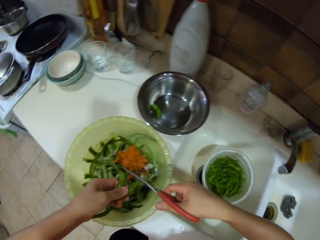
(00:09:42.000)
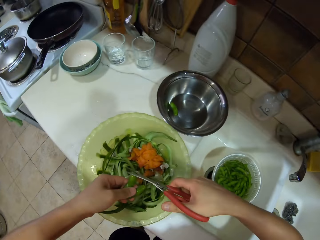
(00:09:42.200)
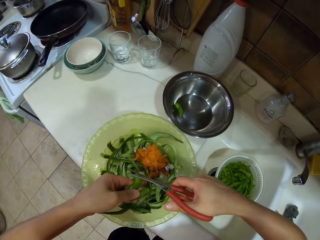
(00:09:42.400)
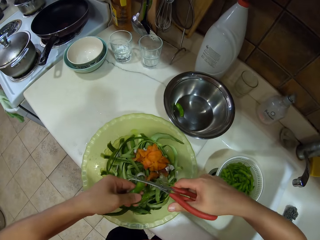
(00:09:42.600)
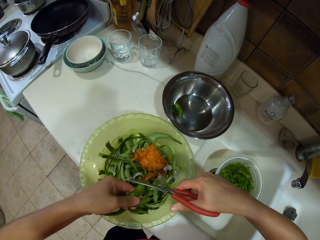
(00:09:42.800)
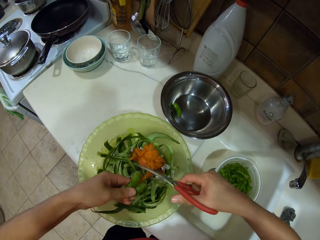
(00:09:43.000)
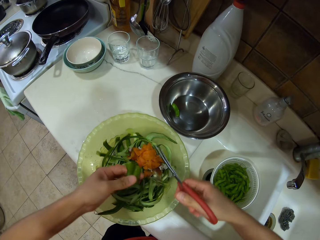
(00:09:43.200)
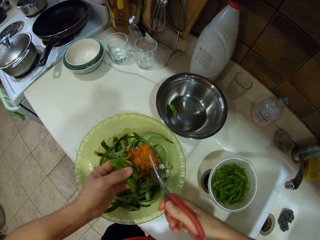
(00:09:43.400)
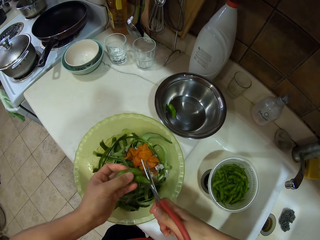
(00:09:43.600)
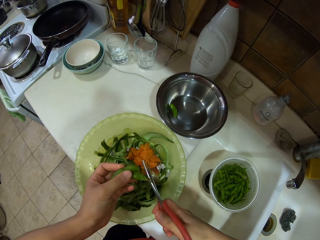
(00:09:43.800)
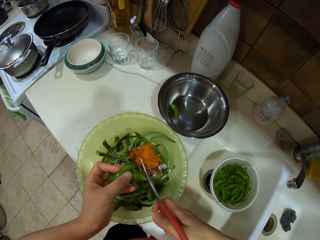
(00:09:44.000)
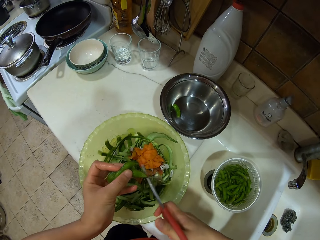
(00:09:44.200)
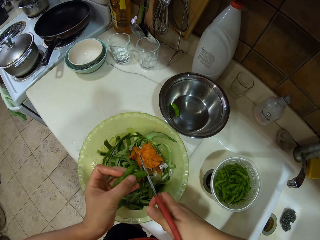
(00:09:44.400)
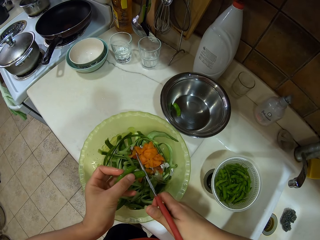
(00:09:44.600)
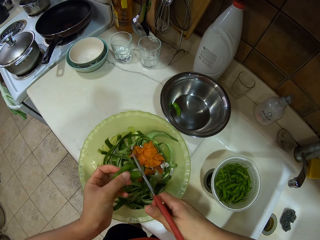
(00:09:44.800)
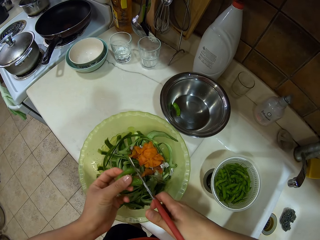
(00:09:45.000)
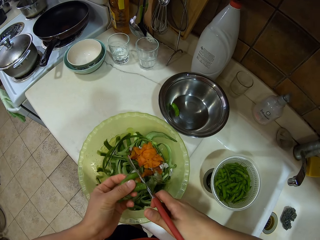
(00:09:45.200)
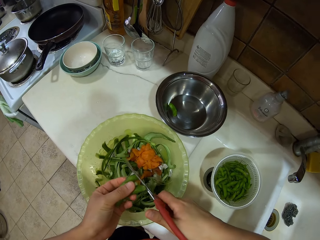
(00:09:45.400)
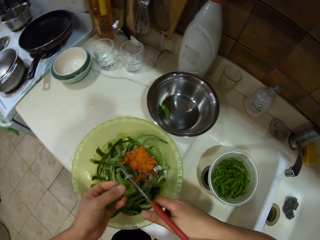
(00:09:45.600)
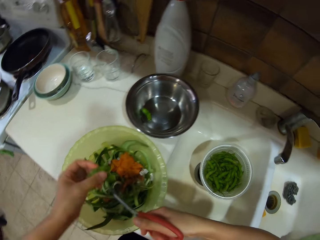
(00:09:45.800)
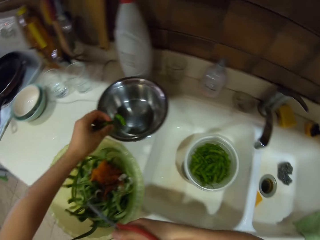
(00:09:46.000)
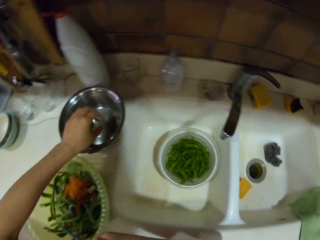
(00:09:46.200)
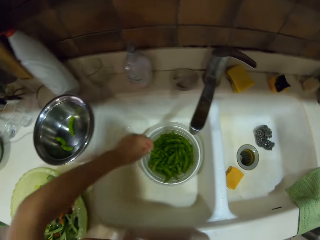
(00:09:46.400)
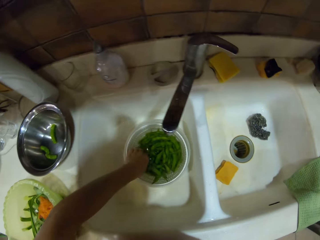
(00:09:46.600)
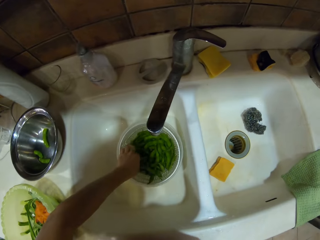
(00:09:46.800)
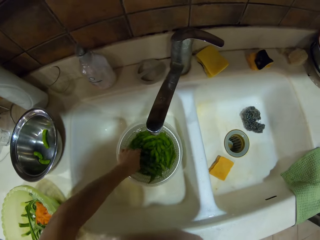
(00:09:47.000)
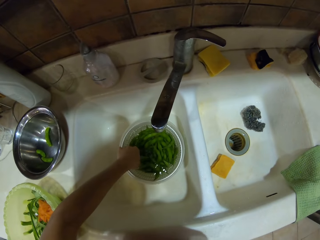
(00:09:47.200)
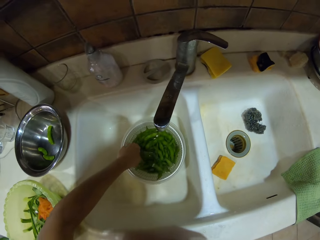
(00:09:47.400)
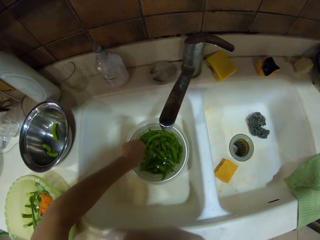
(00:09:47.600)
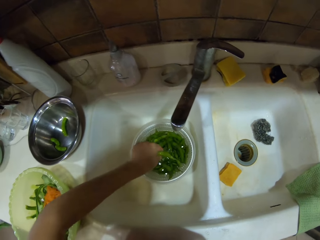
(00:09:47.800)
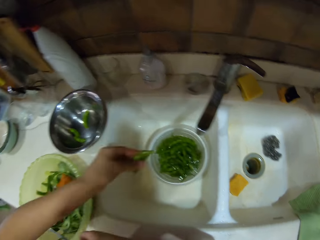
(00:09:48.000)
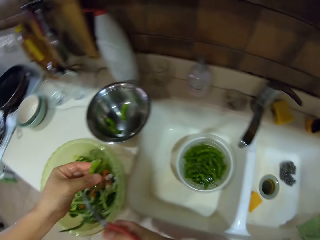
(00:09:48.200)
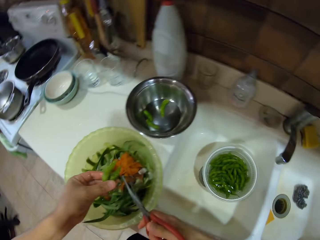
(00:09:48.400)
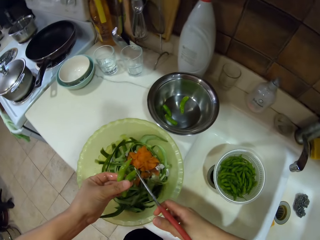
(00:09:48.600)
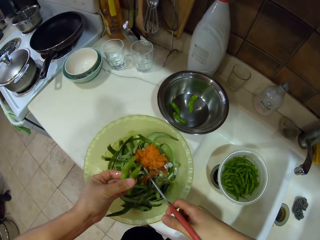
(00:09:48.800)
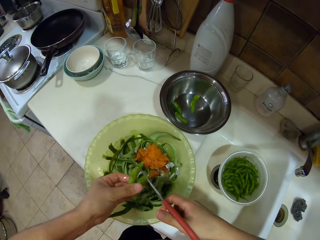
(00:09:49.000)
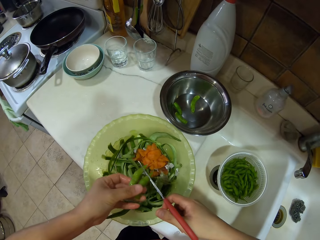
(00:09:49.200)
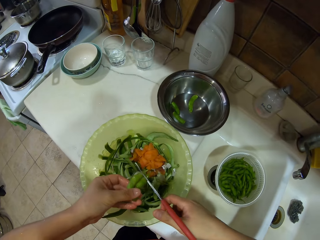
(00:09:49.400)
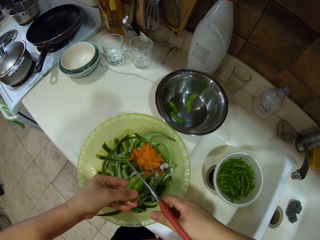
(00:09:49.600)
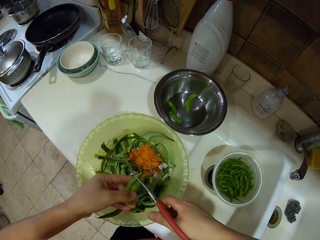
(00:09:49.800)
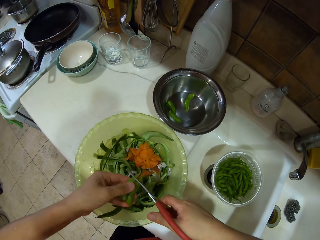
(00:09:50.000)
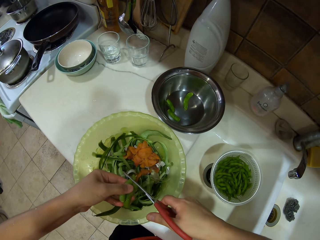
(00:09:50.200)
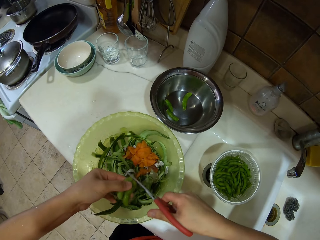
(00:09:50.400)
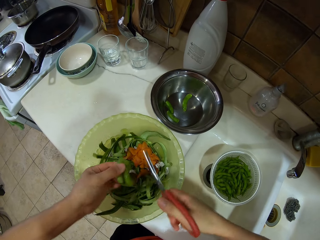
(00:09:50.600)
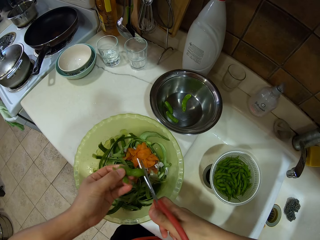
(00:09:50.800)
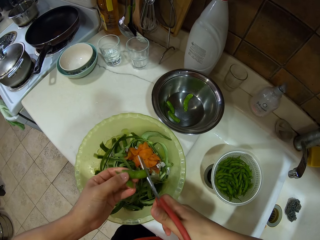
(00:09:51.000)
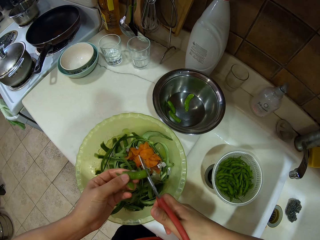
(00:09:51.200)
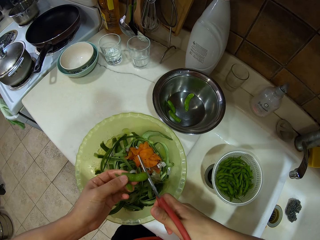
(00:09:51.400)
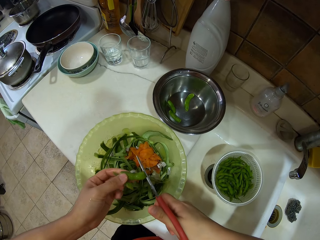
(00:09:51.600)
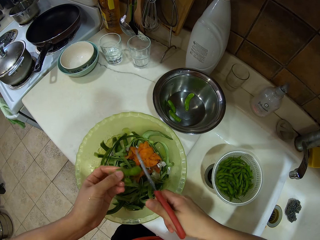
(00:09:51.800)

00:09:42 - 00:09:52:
The camera wearer places the green beans in the bowl. They pick up the green beans. They cut the pod.

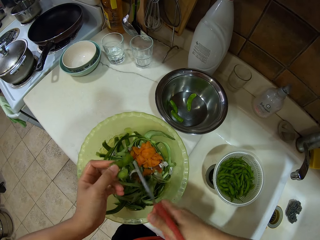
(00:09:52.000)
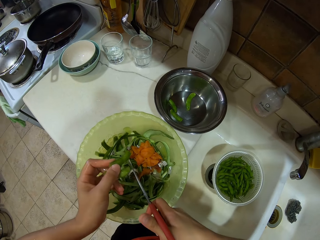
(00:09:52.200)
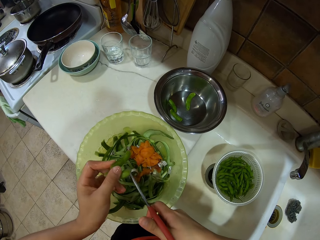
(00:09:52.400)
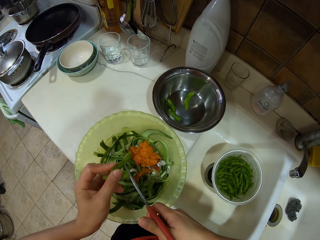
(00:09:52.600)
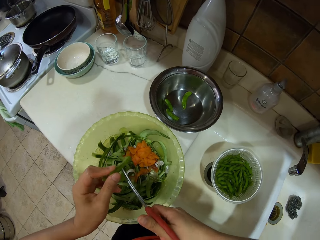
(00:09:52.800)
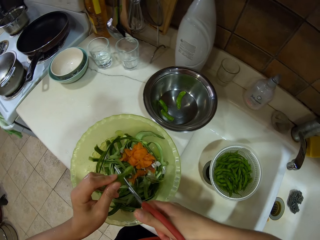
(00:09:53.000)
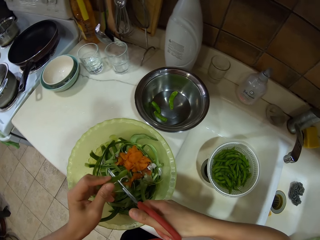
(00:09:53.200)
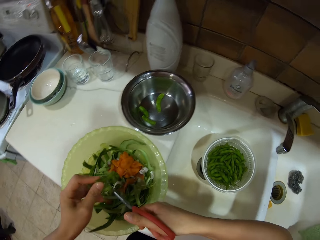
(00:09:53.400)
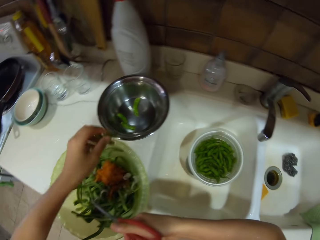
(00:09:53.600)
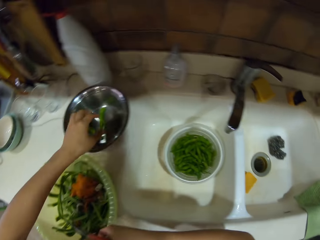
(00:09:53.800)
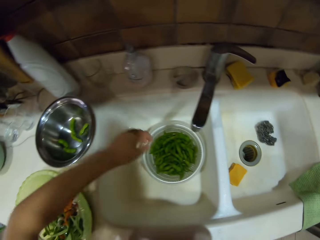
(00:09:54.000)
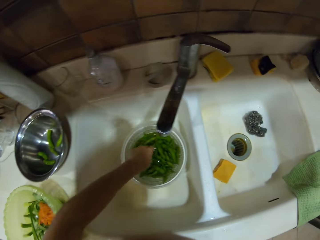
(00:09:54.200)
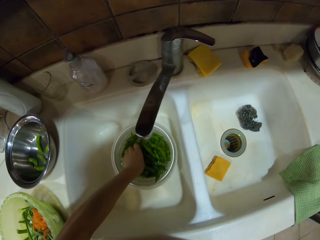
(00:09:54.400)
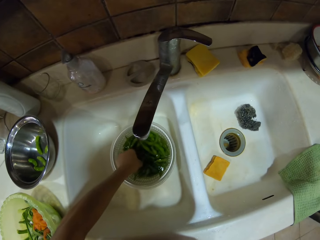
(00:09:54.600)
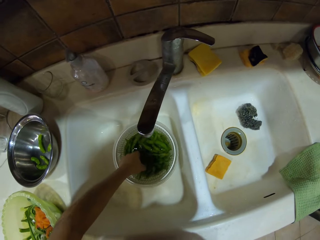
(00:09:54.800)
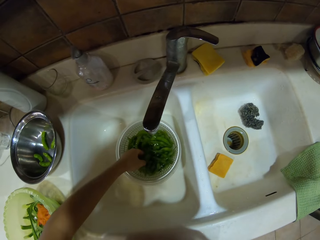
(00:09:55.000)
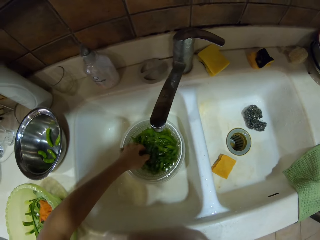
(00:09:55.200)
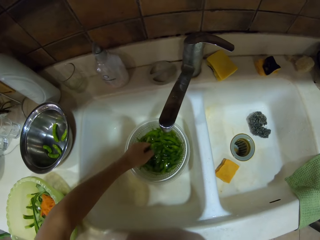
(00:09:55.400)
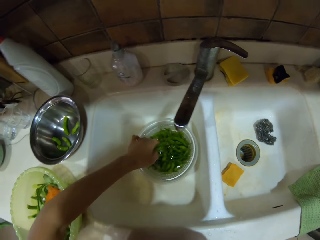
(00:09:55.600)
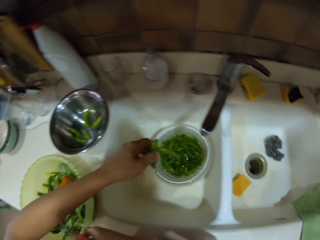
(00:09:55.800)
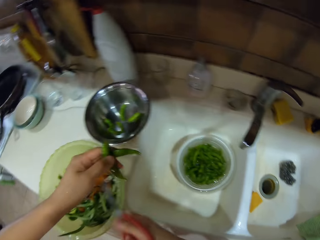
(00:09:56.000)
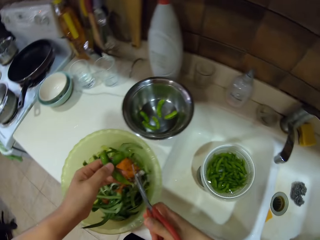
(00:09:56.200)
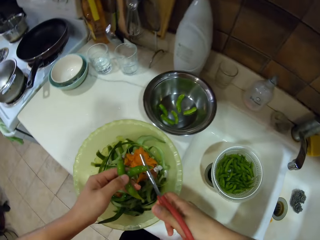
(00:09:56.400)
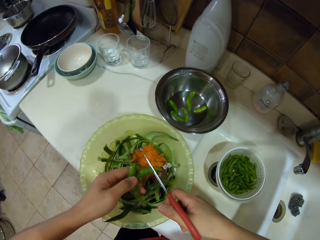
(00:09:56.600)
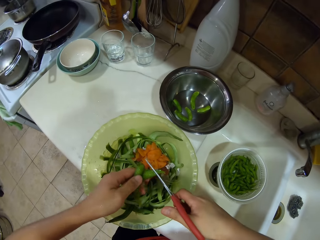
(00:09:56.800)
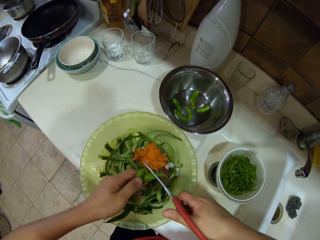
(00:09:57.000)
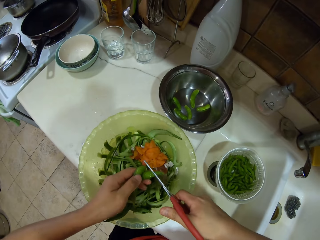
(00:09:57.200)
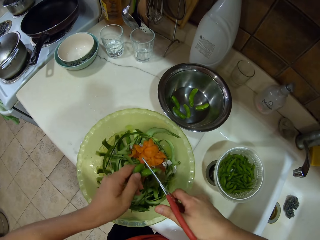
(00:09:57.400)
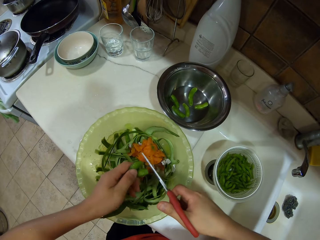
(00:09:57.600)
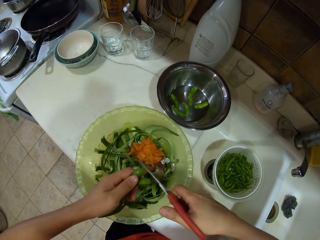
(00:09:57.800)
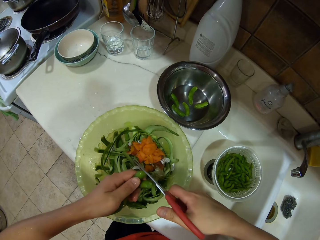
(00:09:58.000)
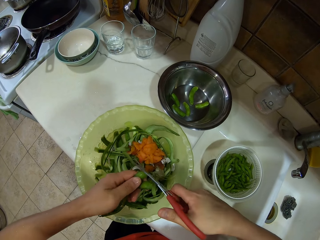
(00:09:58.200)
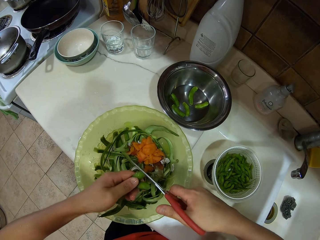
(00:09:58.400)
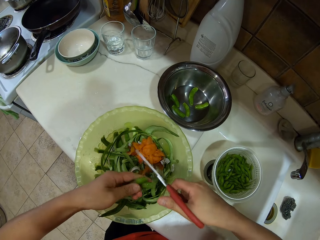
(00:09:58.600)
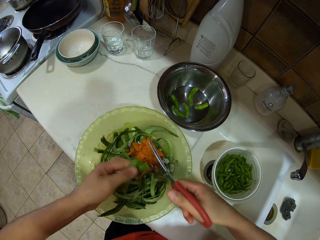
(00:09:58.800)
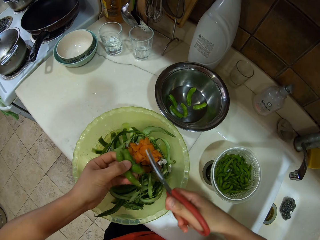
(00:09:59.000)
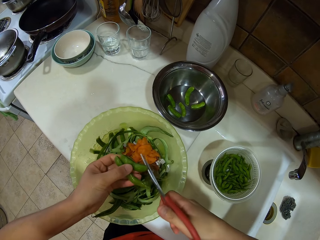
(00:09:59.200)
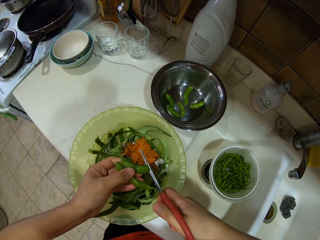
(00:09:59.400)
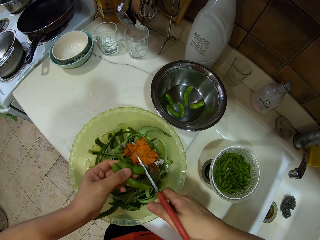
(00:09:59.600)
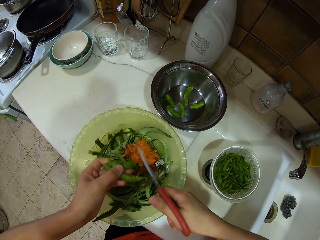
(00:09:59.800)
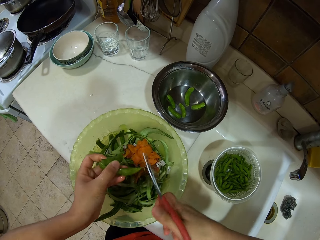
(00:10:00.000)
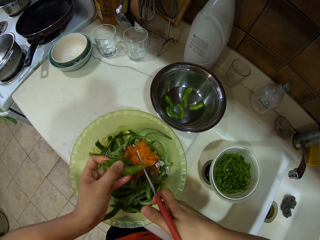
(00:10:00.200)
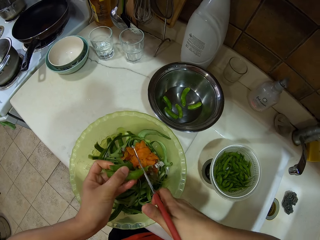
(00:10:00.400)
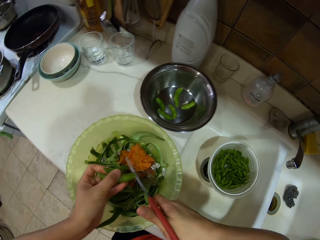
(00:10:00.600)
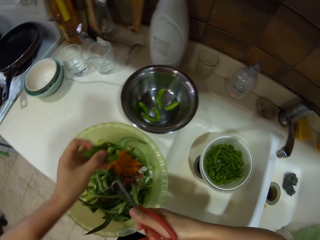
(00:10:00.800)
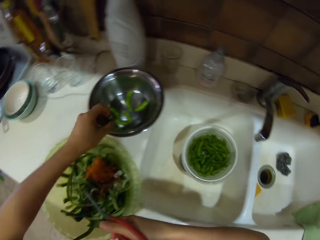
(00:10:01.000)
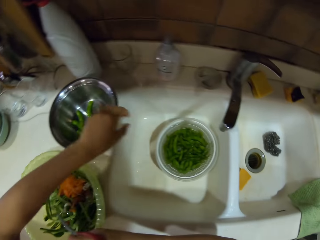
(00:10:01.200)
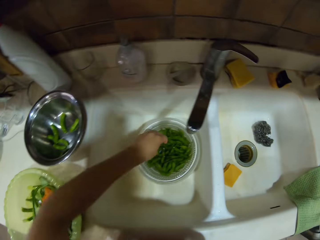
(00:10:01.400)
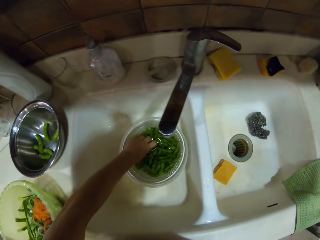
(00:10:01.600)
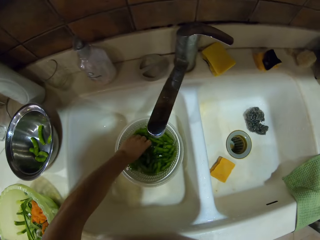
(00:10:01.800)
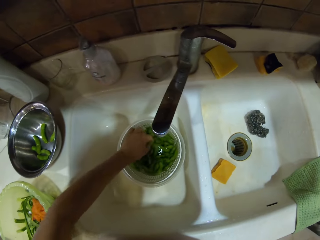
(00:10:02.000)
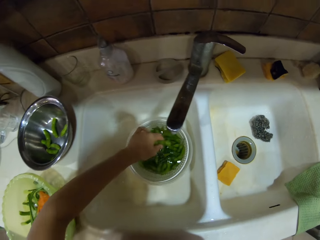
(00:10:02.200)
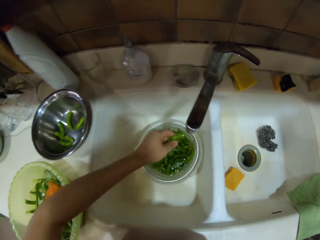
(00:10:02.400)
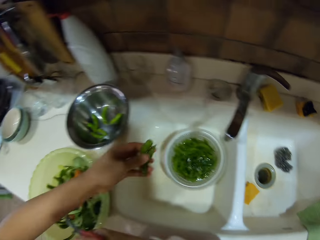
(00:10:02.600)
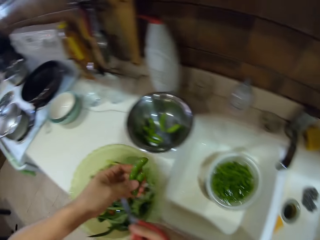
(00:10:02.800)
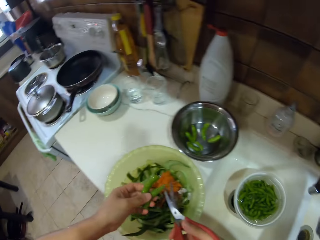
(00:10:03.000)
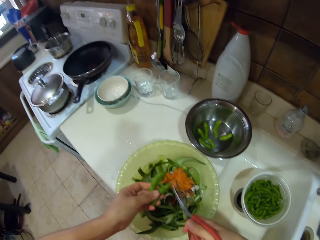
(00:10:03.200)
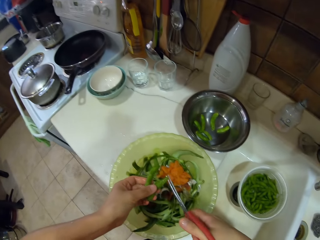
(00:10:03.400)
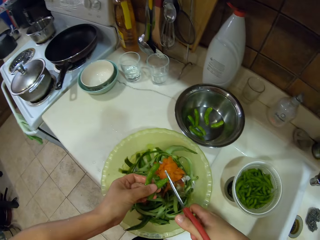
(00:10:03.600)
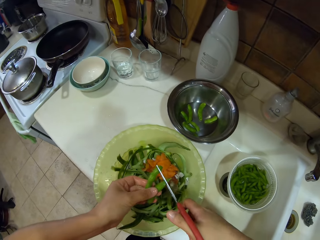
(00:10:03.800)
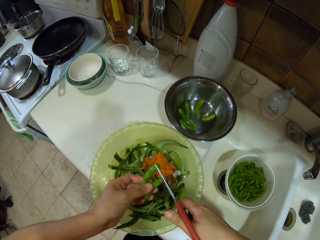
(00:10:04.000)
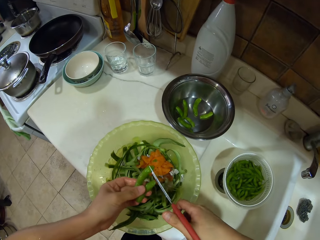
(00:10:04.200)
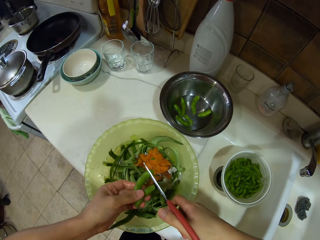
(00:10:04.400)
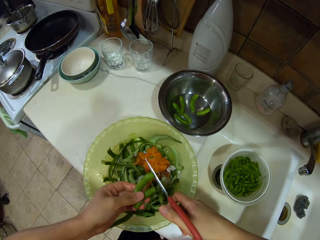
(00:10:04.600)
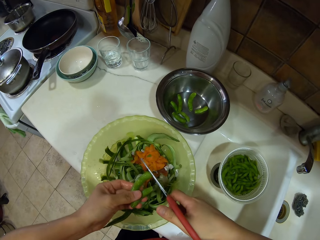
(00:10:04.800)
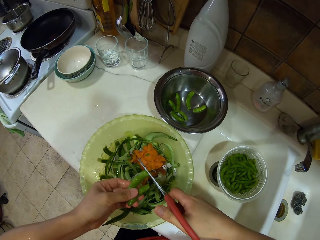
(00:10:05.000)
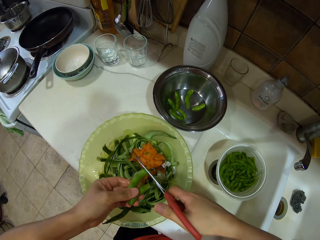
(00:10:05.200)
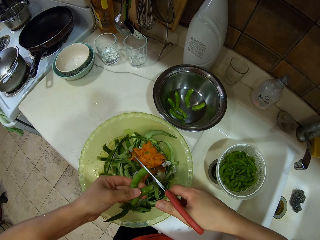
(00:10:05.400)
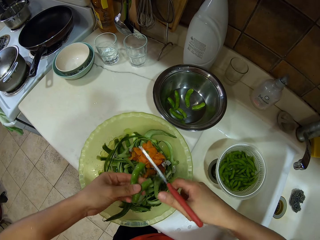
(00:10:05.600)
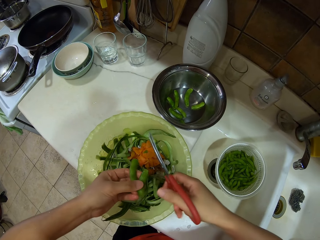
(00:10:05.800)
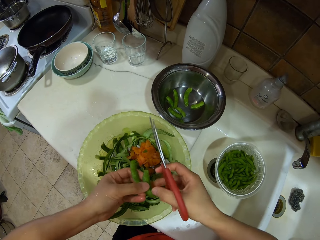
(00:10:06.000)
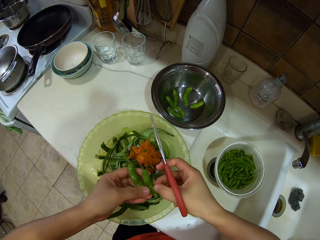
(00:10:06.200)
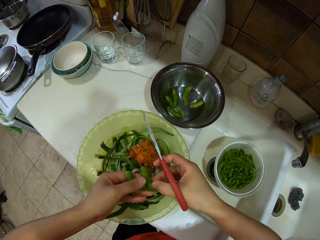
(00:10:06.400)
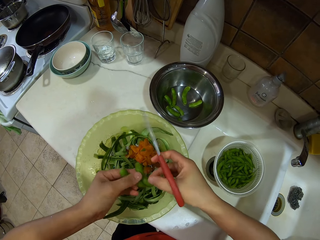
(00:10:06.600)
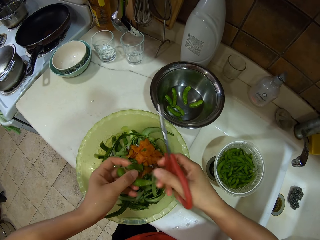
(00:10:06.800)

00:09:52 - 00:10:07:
The camera wearer places the green beans in the bowl. They pick up the green beans. They cut the pod. They place the green beans in the bowl. They pick up the green beans. They cut the pod.
